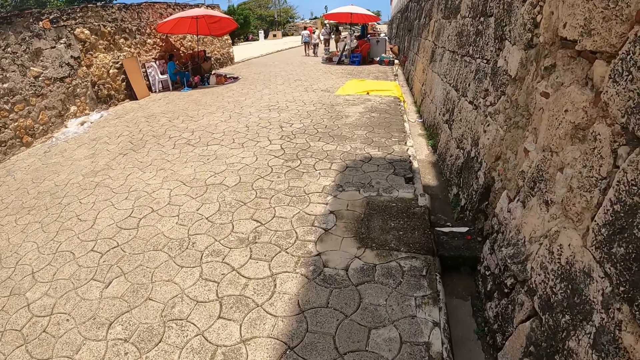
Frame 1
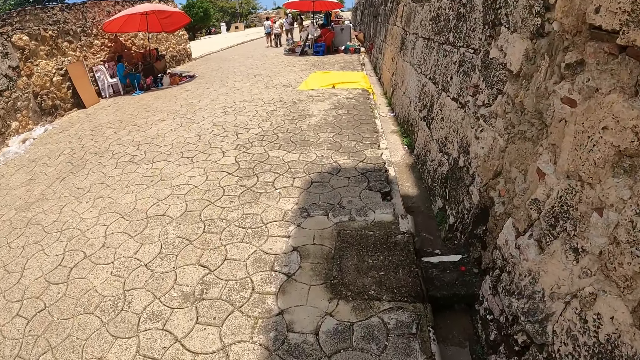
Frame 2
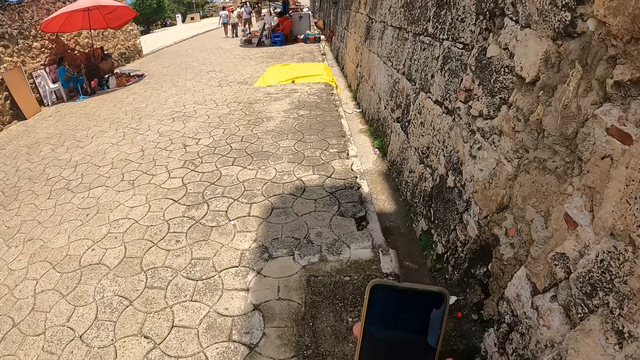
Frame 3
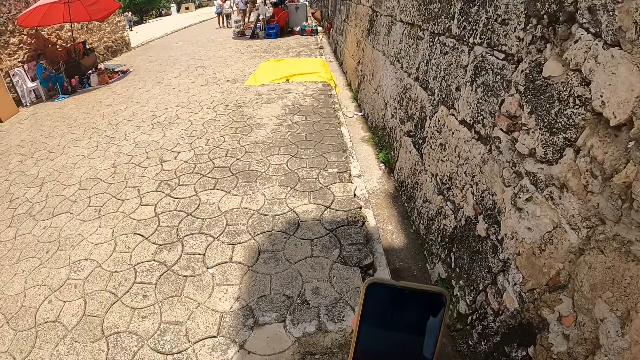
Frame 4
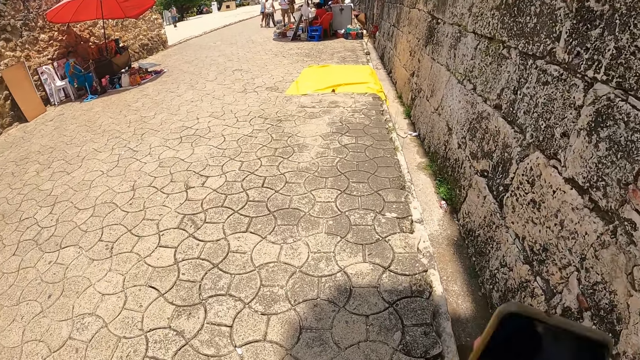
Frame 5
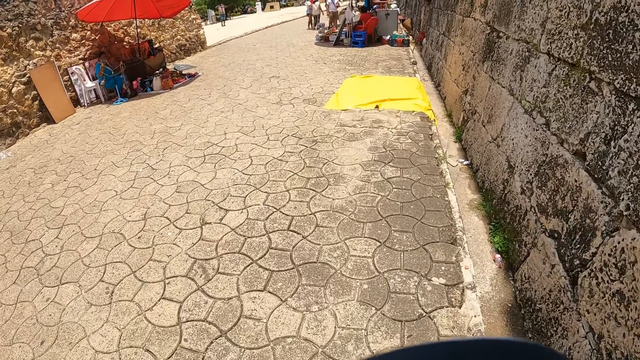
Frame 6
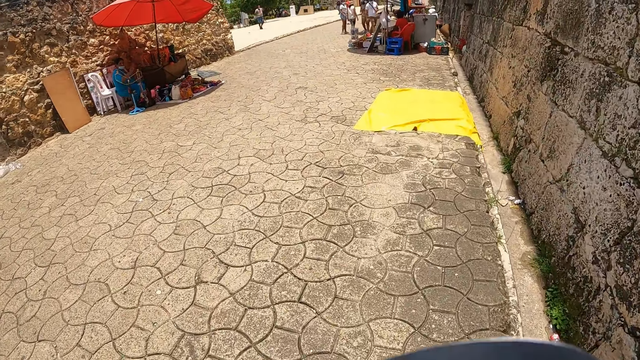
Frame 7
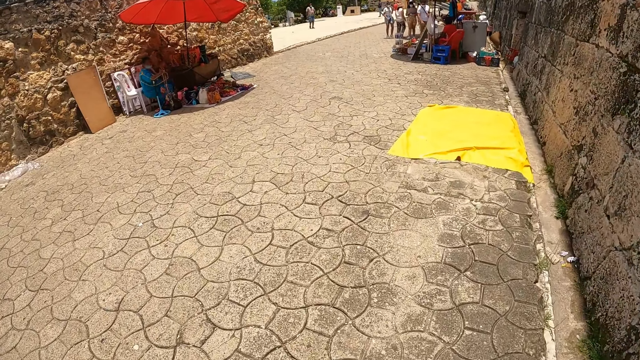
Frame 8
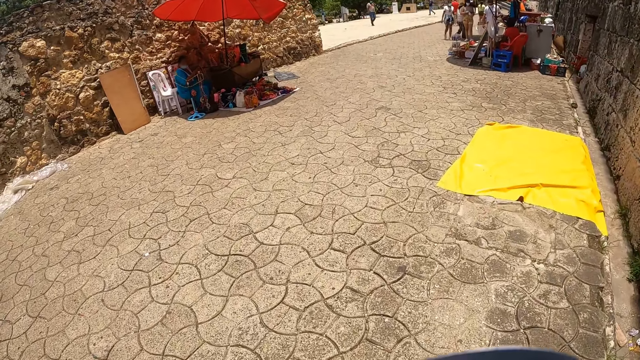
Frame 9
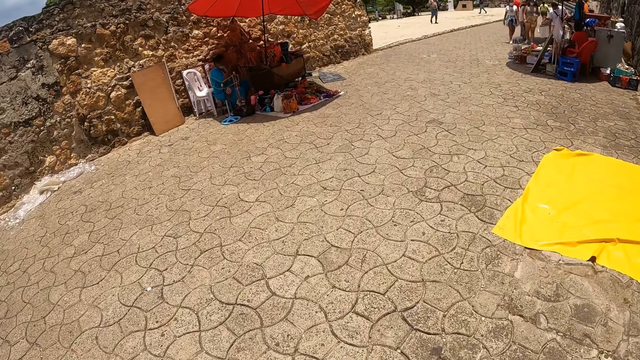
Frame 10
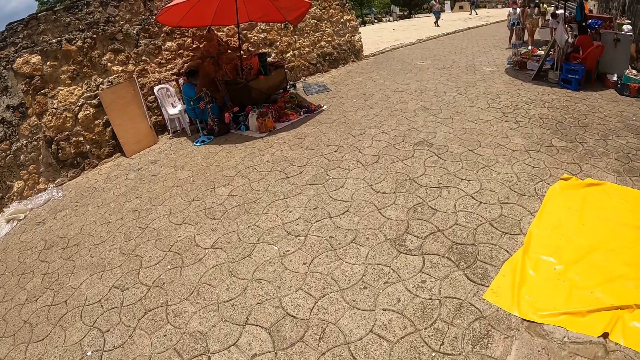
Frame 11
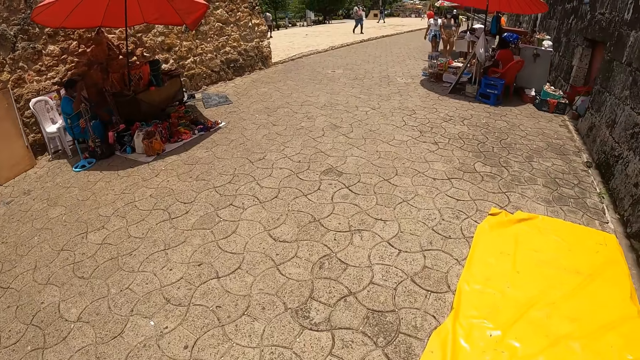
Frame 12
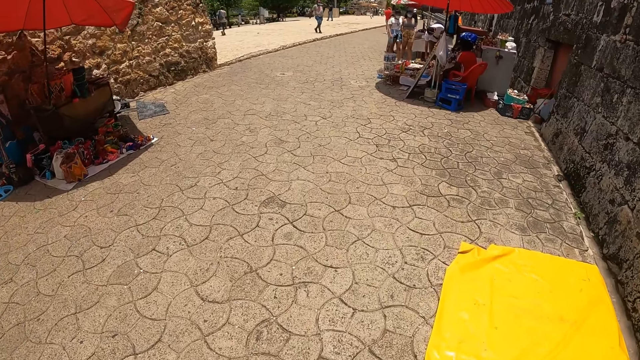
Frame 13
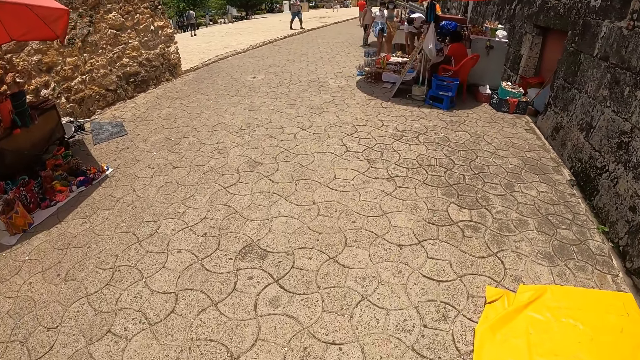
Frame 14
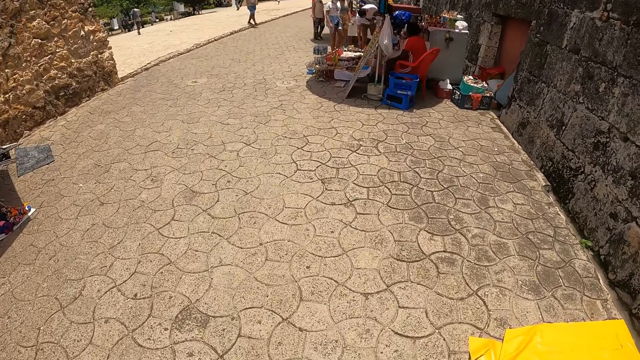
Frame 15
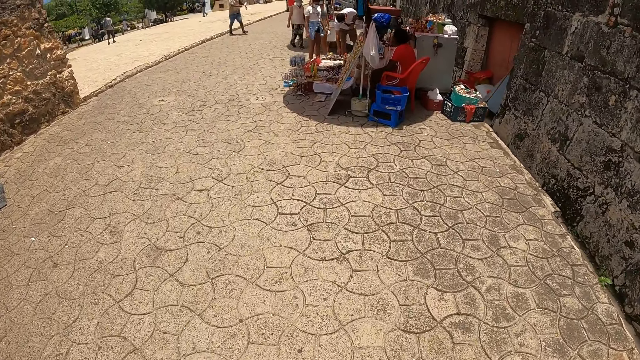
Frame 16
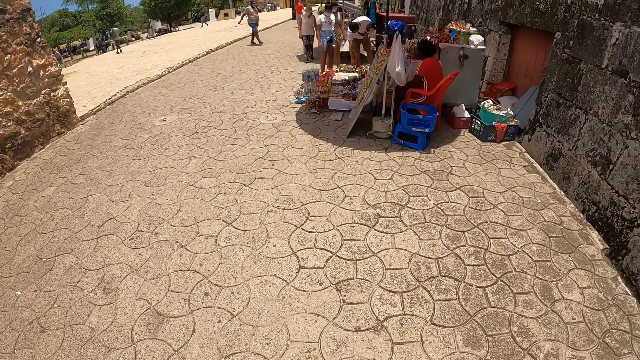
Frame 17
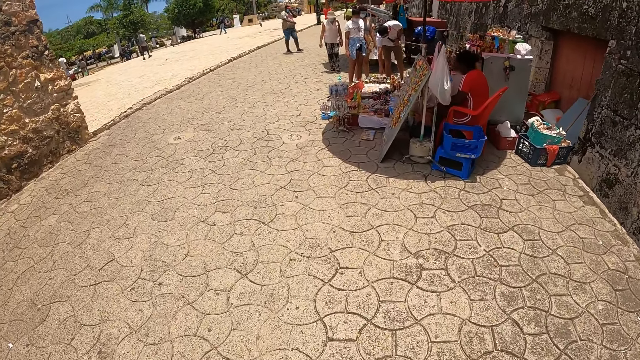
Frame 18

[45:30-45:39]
The camera wearer walks around the street and operates a cellphone. They move the phone forward. They move the phone back.

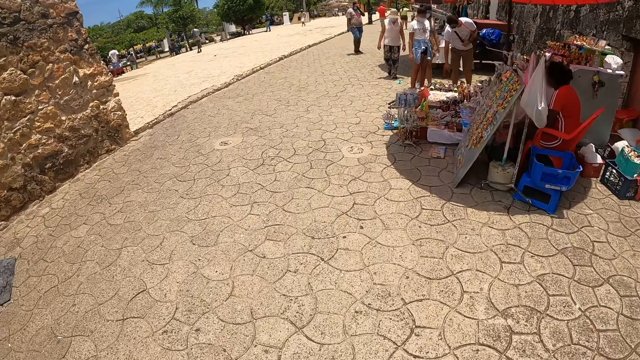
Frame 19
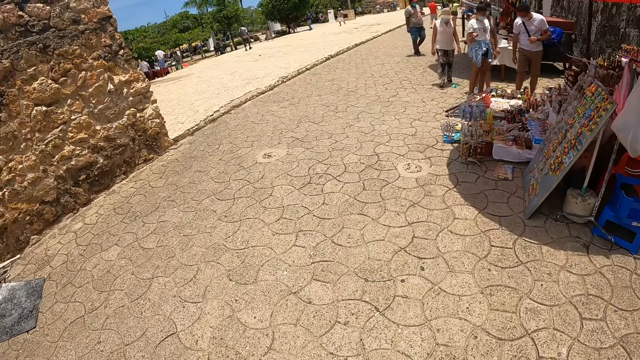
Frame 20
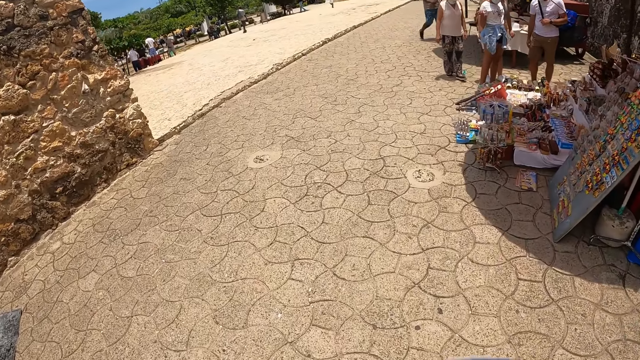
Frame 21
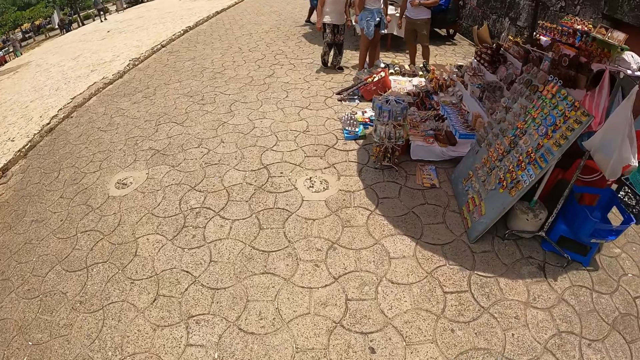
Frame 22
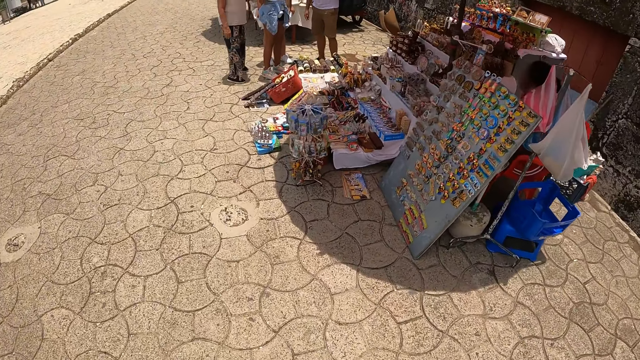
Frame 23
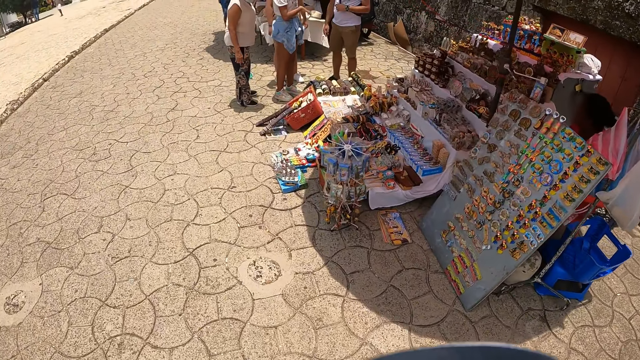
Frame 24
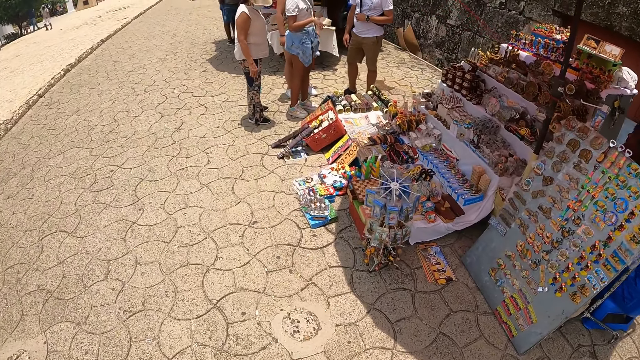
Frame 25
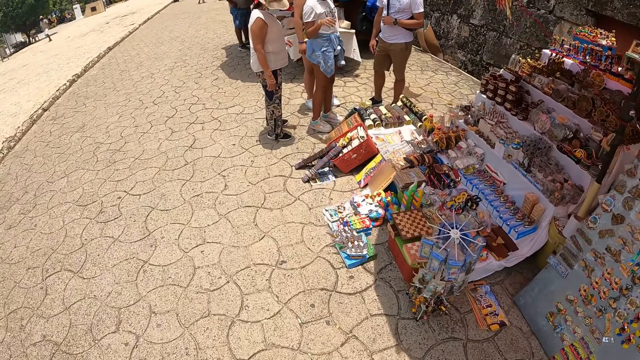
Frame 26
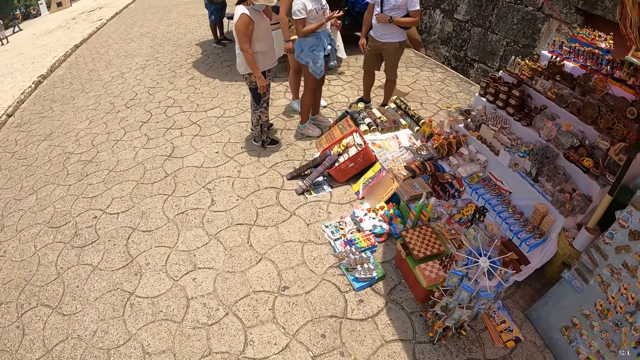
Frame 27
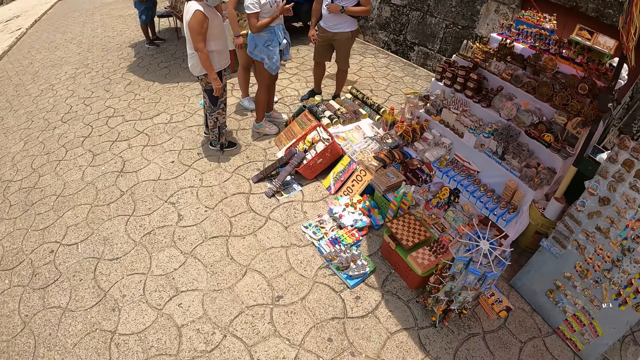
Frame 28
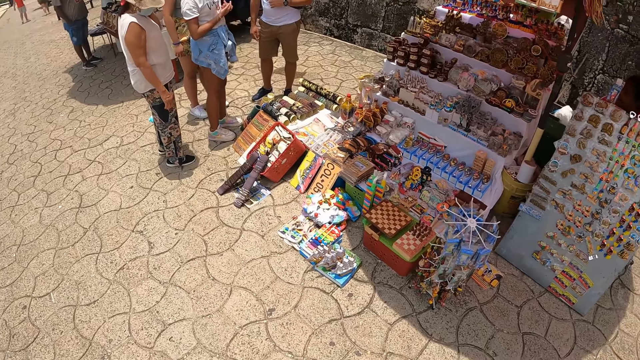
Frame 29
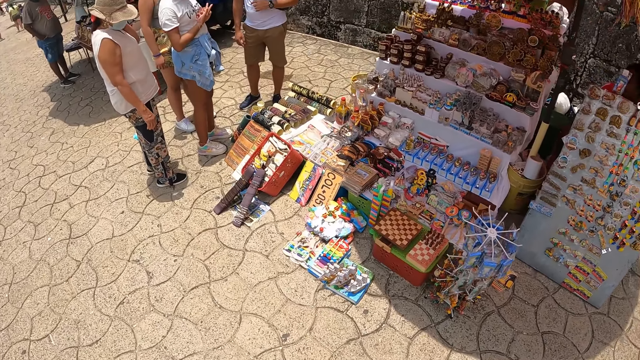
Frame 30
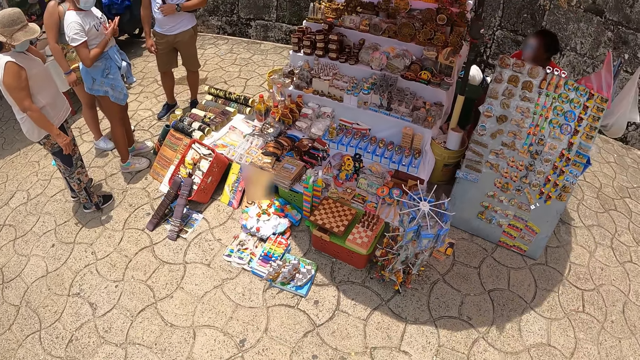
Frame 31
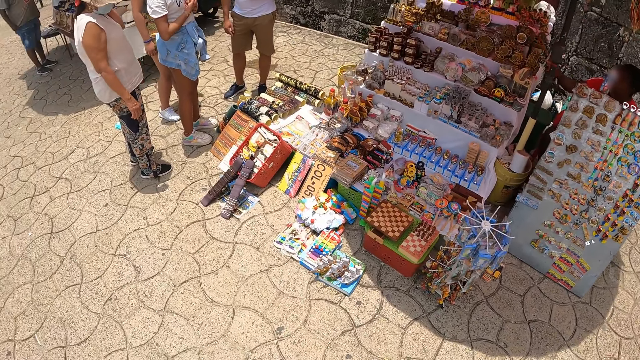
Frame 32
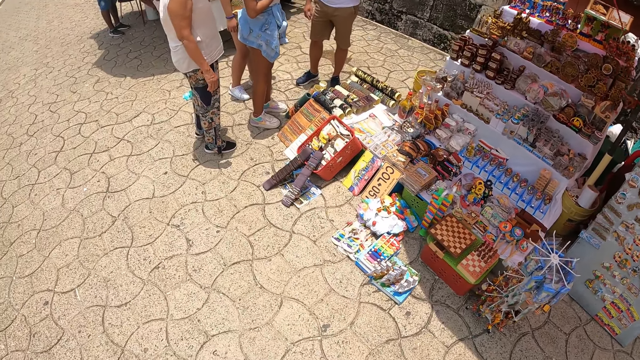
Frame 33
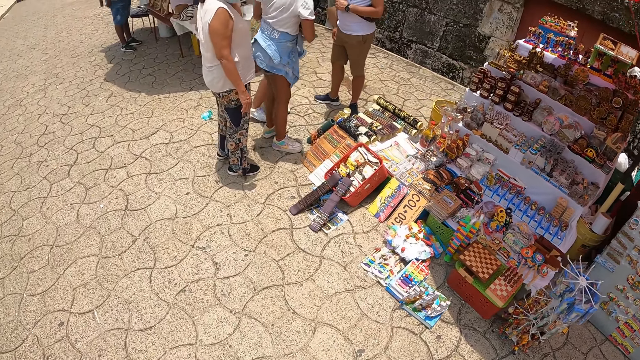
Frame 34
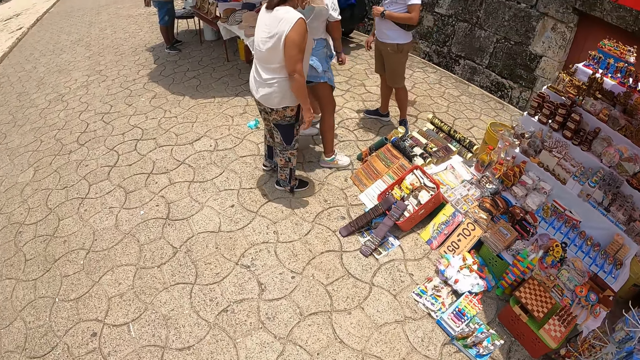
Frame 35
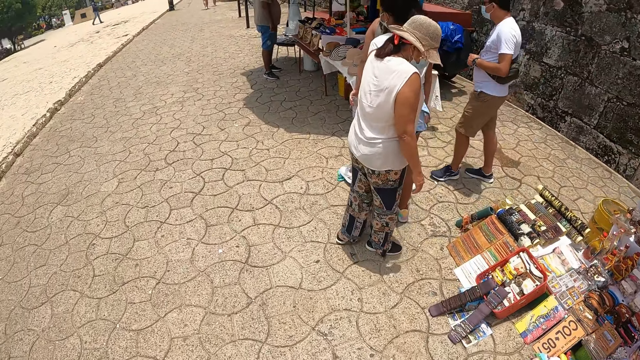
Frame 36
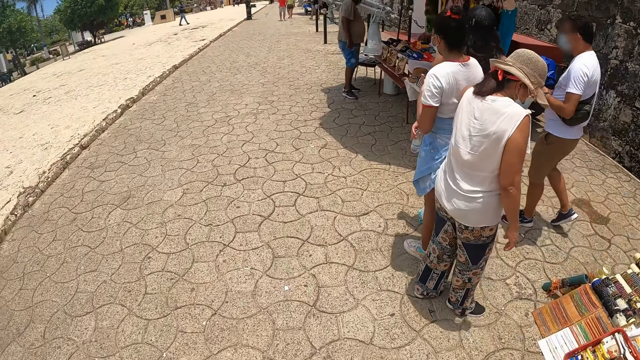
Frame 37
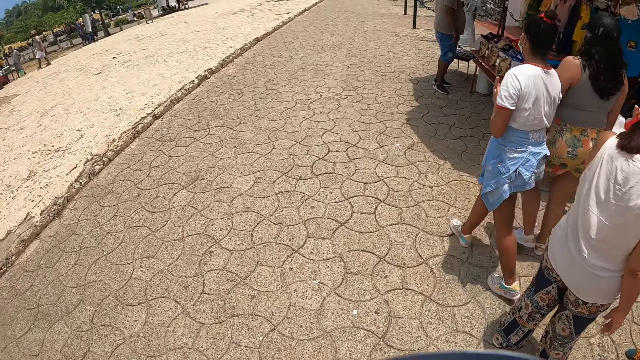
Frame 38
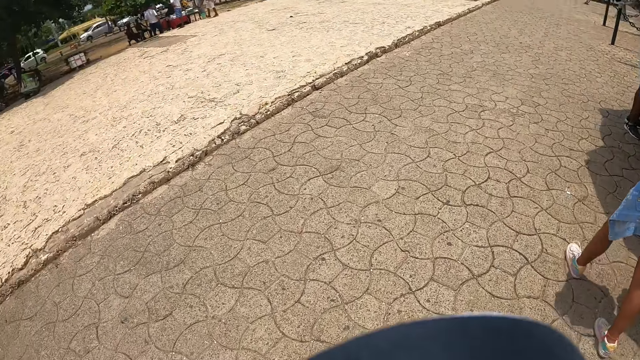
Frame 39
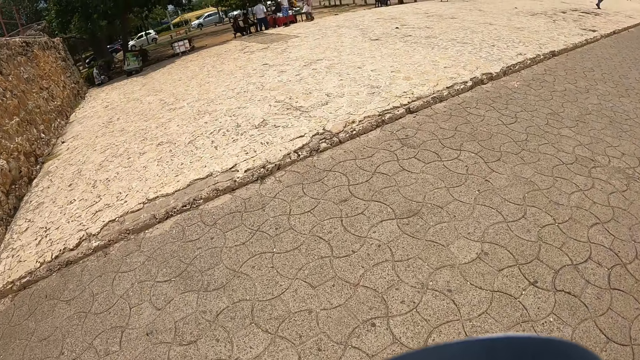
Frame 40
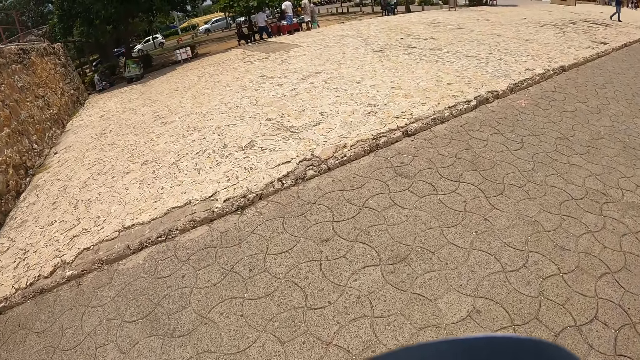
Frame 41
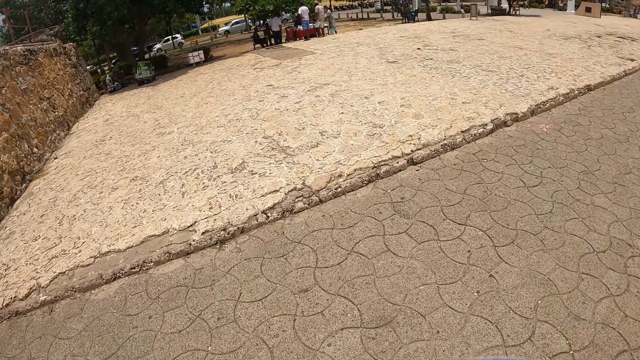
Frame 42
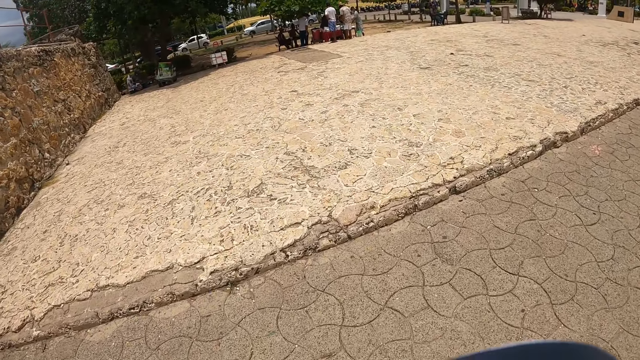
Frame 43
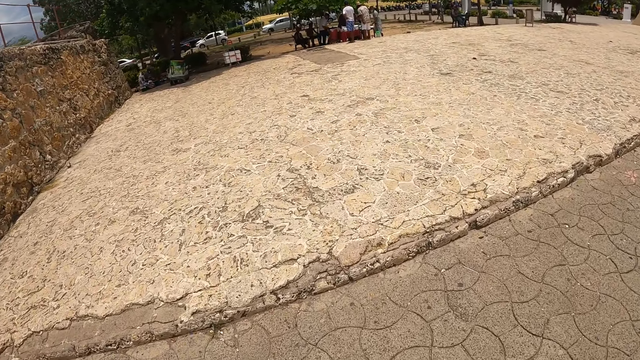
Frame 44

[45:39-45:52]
The camera wearer looks around. They look around. They walk around the street.
